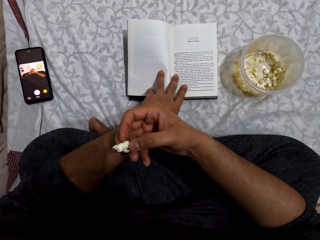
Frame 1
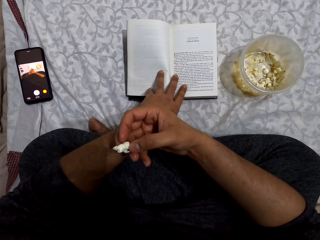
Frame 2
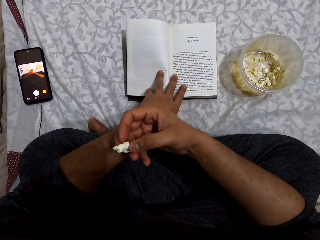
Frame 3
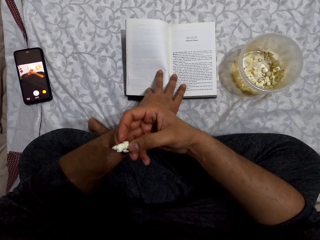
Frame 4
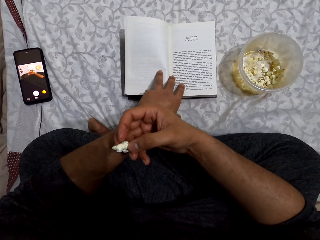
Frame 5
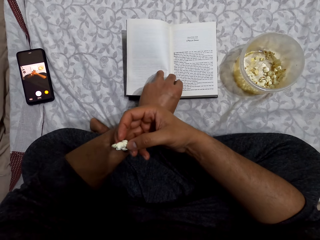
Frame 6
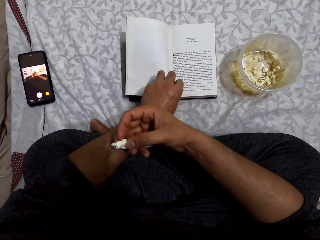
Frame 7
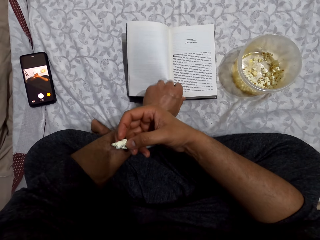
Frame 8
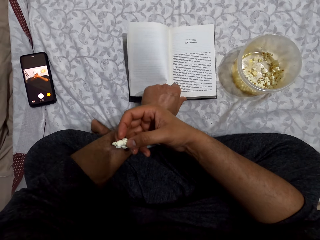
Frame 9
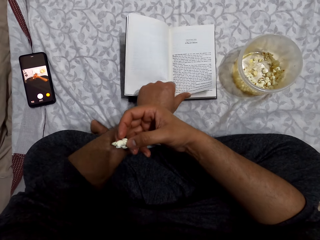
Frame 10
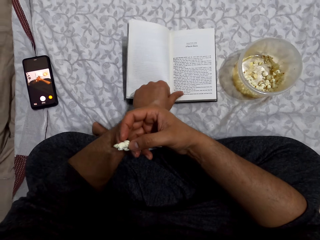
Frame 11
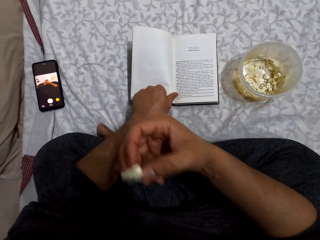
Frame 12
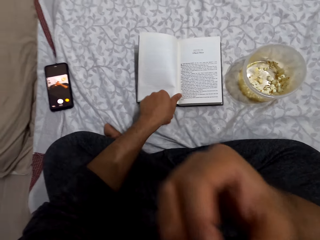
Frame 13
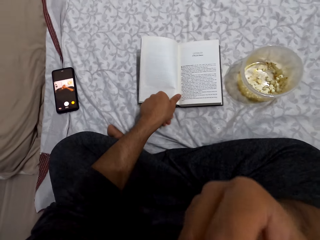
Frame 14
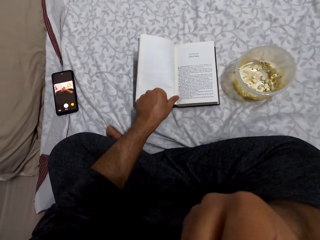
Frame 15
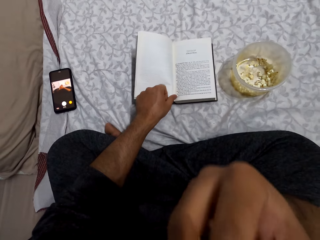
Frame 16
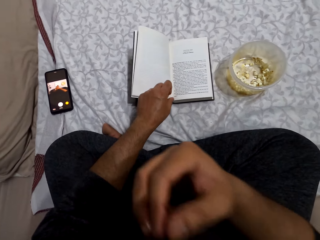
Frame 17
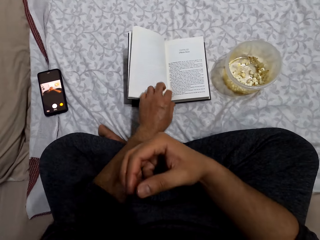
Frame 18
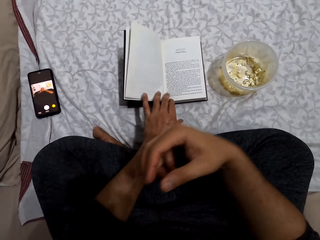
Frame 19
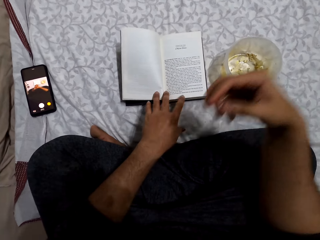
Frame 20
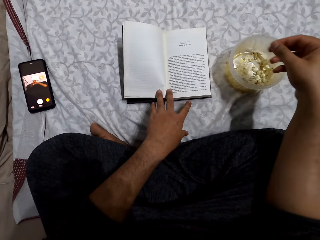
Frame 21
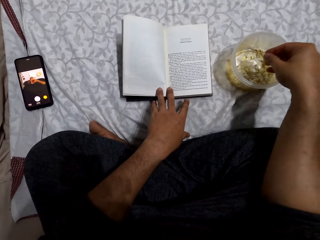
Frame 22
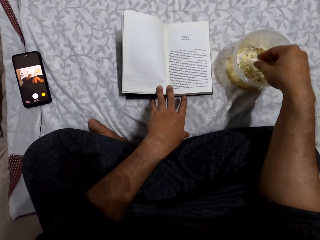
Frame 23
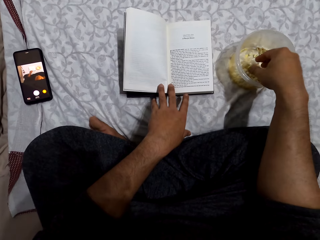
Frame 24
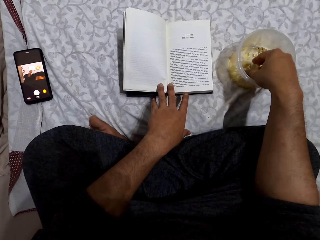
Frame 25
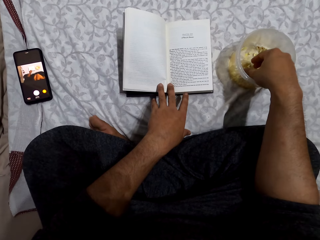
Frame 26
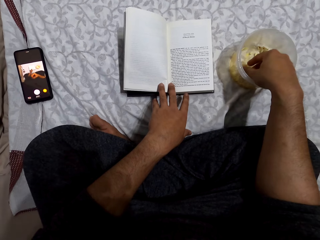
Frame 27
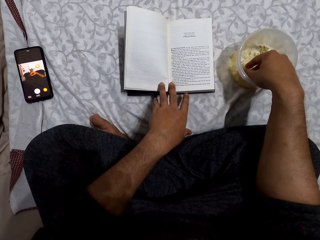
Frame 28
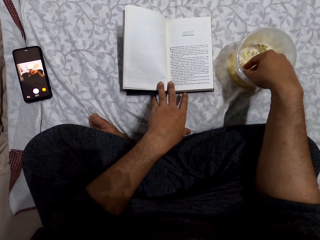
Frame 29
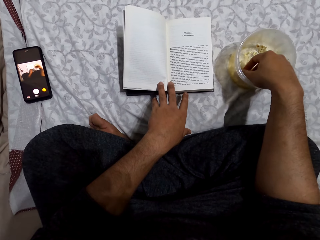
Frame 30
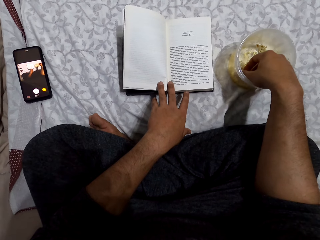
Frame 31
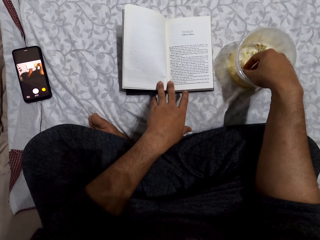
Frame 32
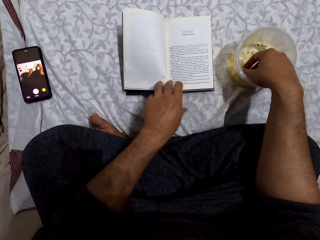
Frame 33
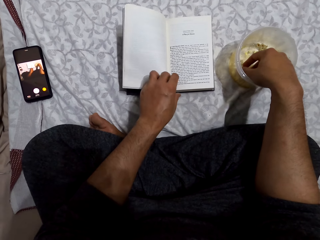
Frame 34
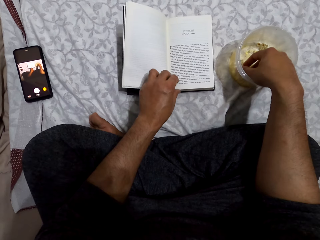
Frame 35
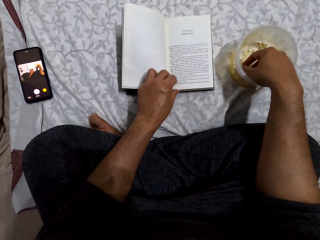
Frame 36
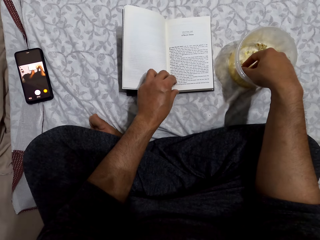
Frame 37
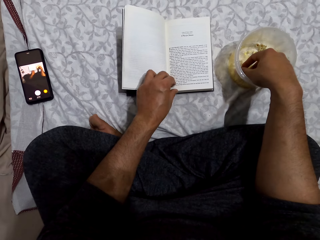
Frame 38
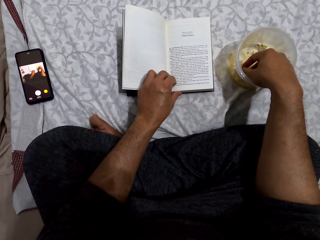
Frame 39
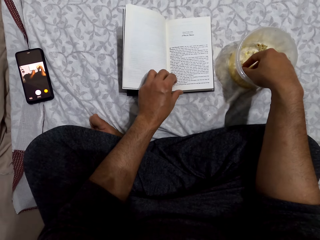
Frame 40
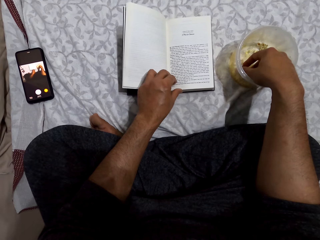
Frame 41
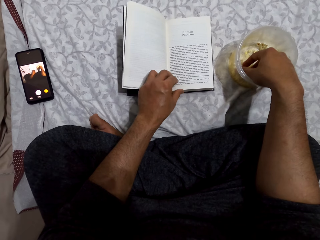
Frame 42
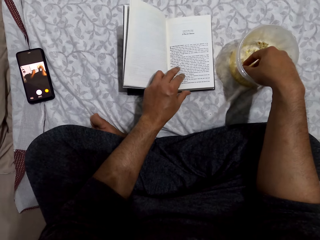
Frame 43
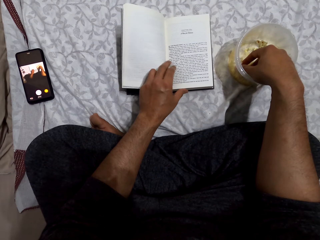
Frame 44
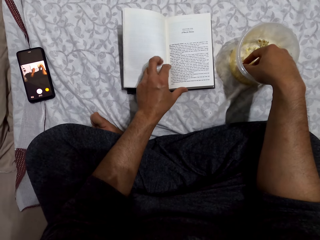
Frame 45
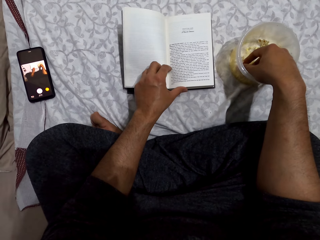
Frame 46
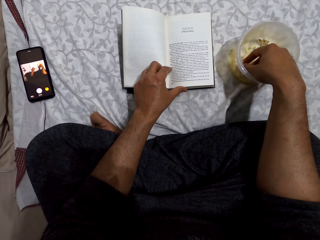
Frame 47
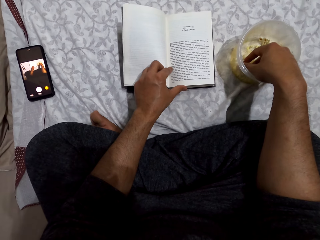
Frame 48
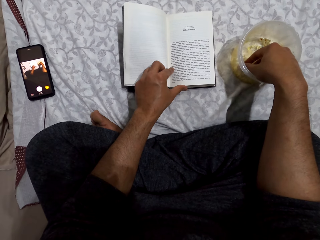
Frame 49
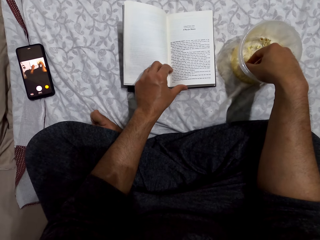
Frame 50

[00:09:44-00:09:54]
The camera wearer holds the book. He eats the popcorns. He puts his right hand in a dish. He picks the popcorn from the tin. He reads the book.

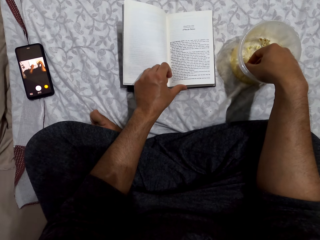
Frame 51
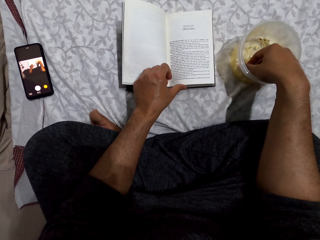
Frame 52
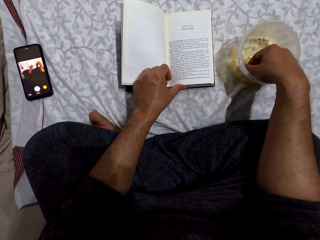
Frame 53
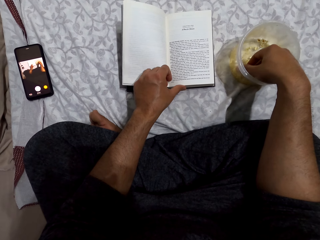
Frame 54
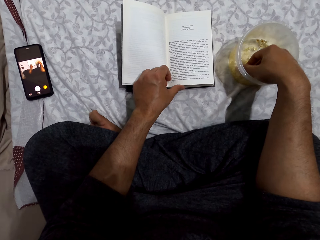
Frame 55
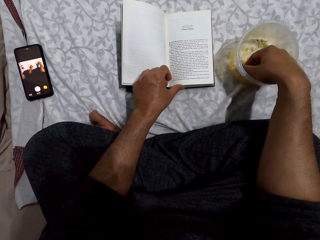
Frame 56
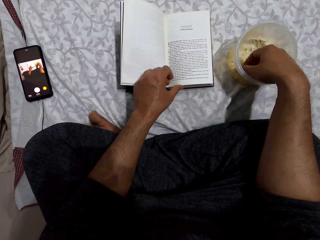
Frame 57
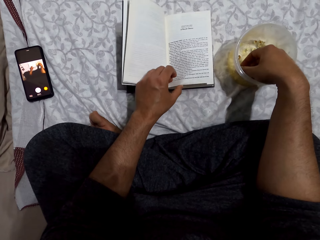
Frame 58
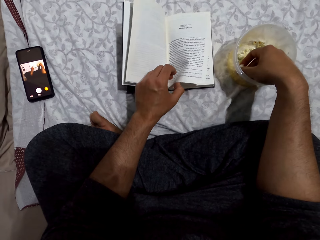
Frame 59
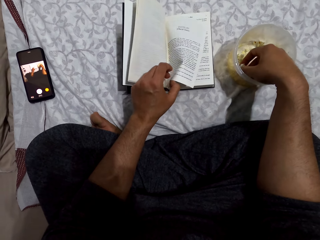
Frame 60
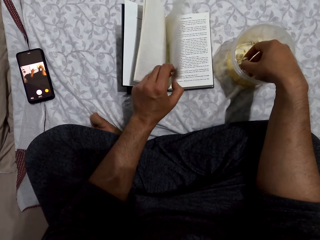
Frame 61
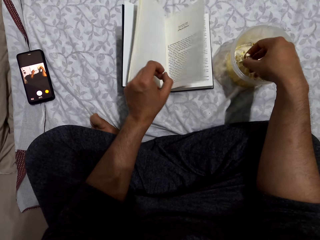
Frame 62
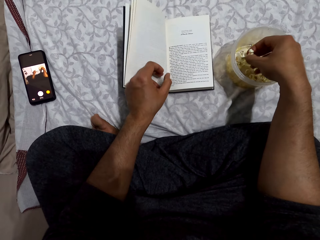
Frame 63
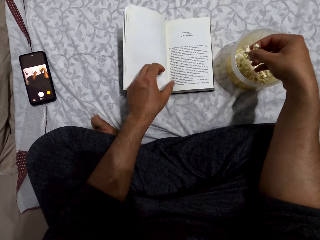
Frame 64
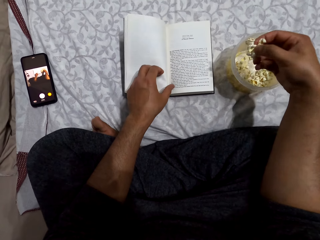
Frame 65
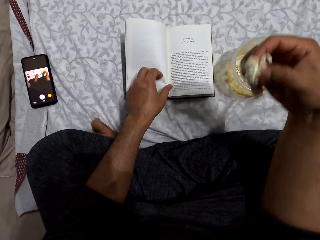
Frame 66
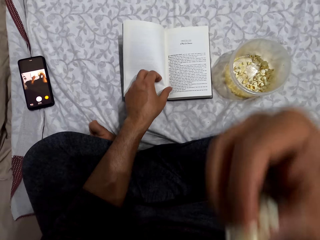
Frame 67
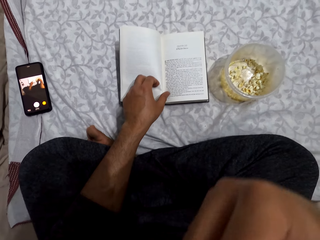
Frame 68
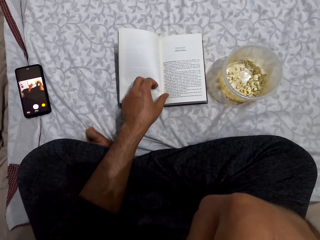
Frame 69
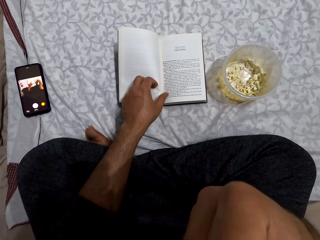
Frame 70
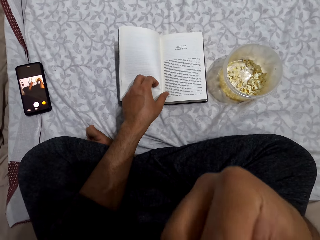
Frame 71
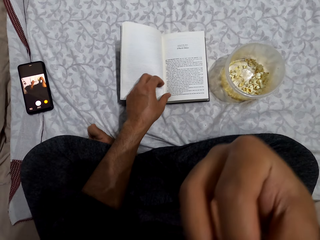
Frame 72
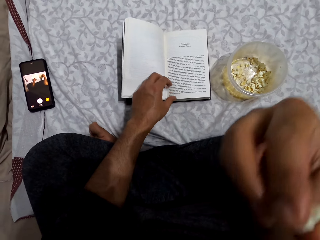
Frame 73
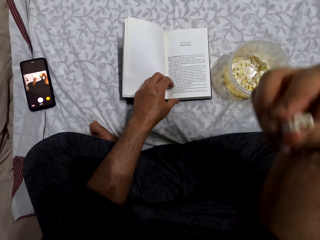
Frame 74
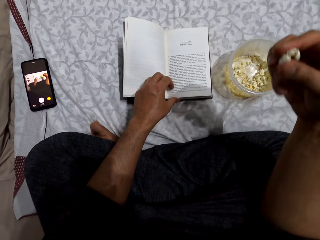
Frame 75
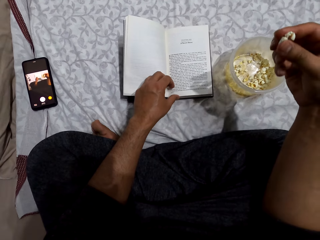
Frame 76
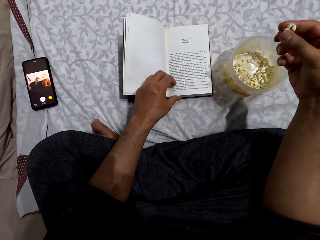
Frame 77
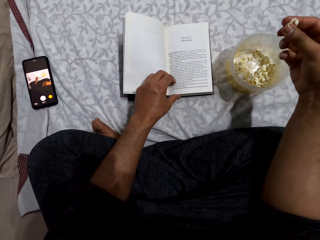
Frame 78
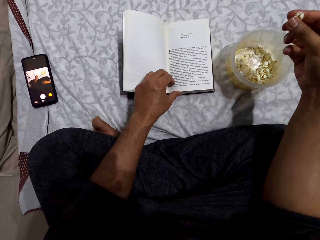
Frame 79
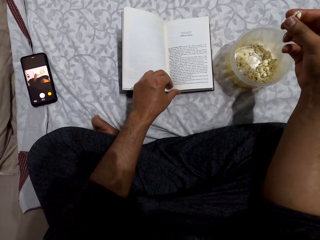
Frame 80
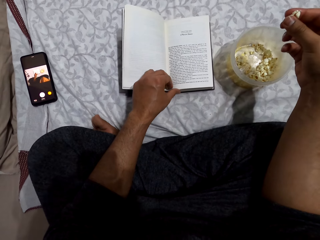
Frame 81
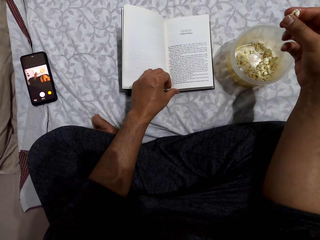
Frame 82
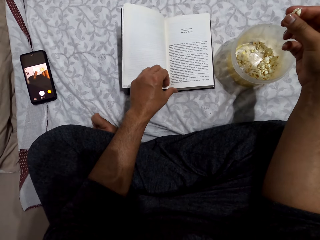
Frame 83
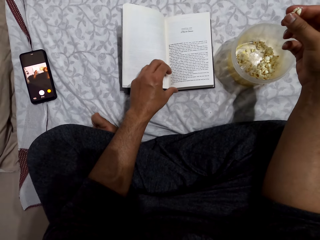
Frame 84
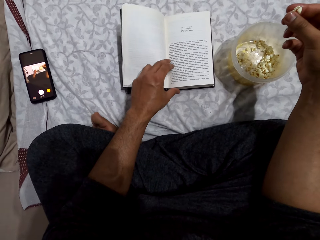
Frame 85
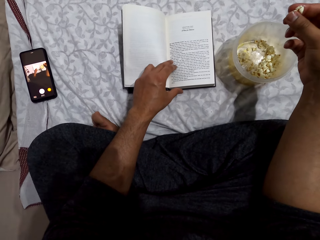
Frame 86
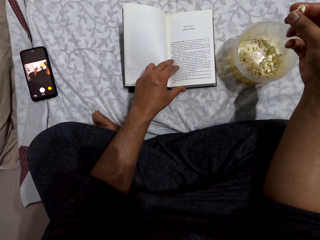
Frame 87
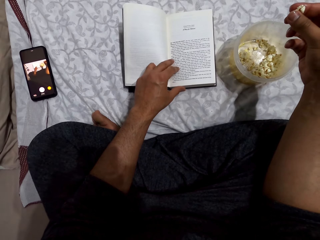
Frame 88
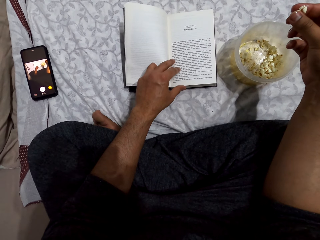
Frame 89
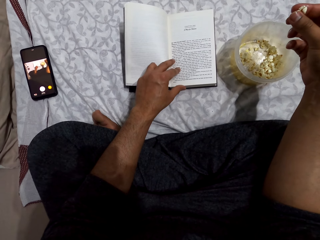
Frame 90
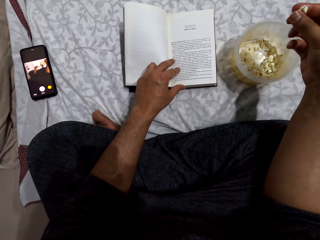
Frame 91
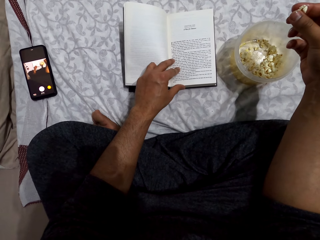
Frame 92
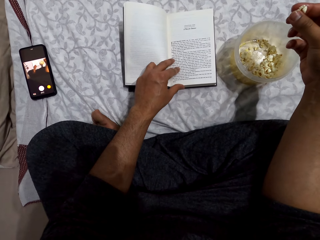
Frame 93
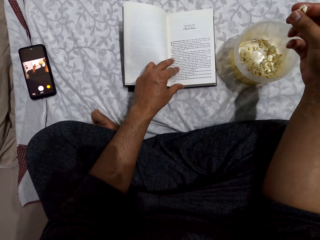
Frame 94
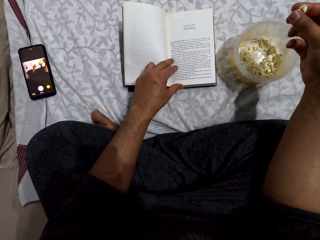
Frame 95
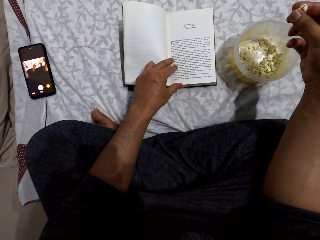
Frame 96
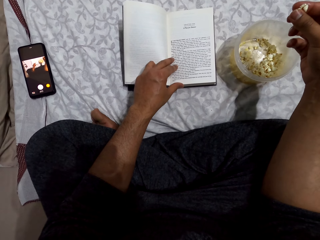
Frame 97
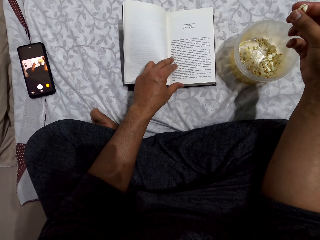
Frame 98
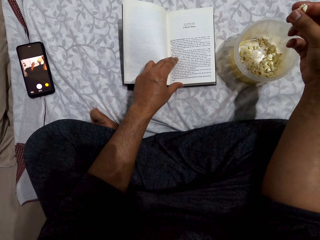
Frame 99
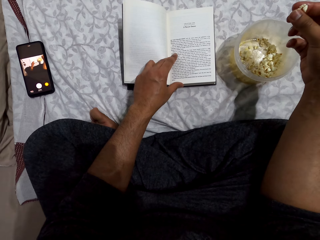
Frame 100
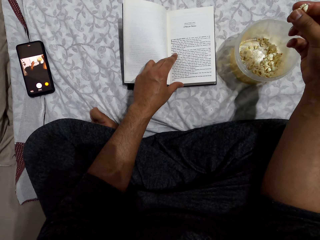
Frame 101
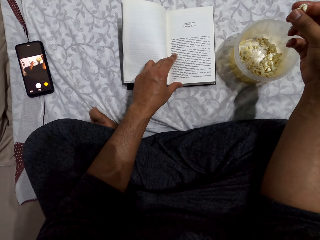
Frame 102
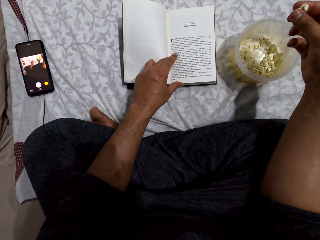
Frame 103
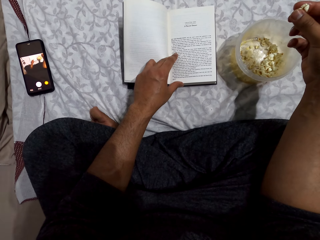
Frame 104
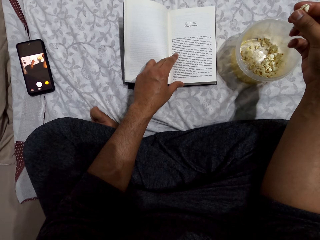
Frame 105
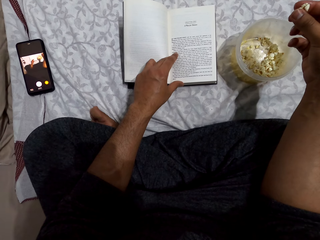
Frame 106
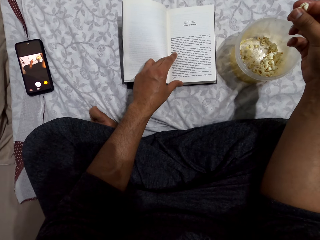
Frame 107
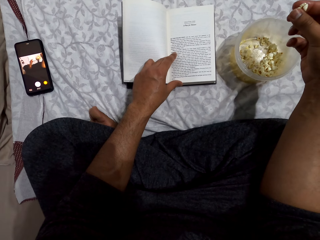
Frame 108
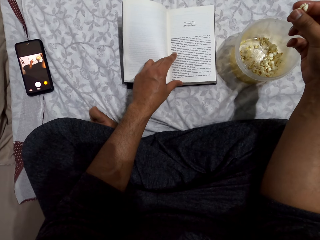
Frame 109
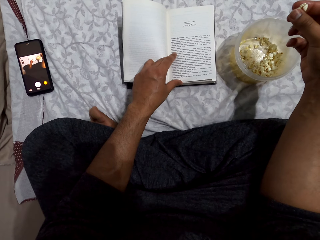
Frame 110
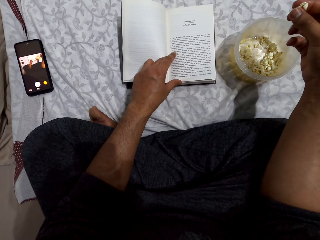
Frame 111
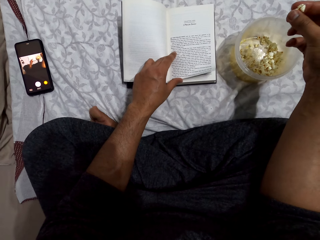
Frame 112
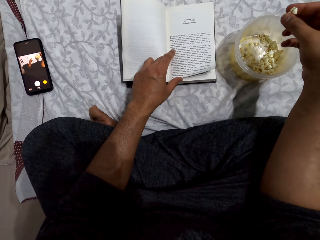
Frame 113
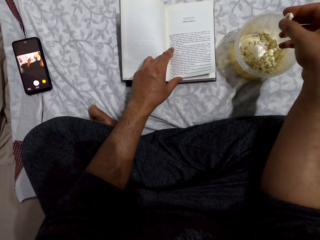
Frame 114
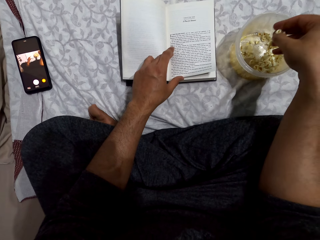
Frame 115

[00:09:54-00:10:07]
The camera wearer turns the page. He picks popcorns from a dish. He puts the popcorn in the mouth. He eats the popcorns. He lowers his right hand.
